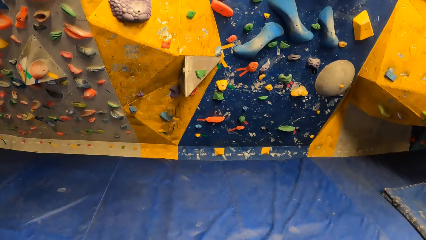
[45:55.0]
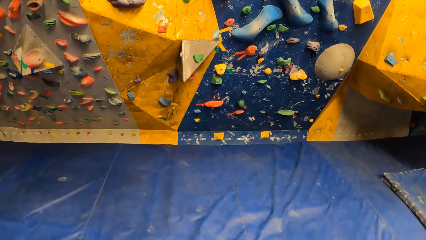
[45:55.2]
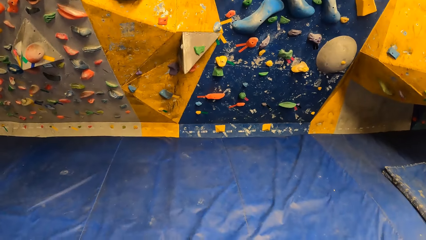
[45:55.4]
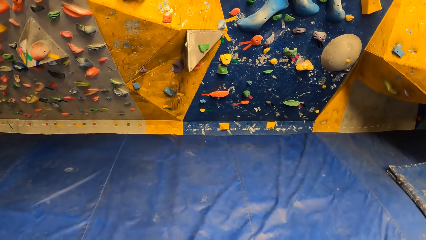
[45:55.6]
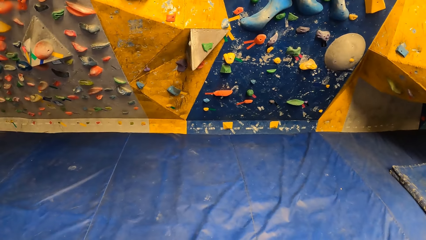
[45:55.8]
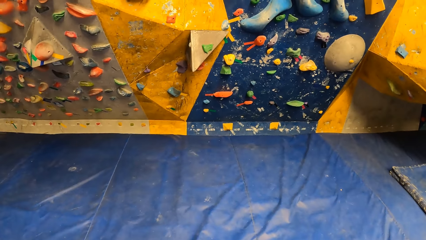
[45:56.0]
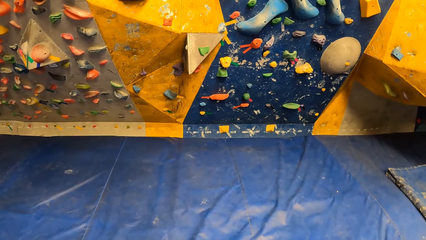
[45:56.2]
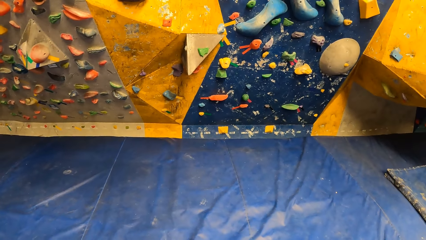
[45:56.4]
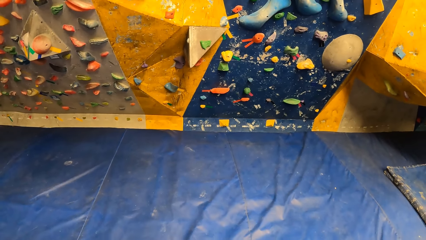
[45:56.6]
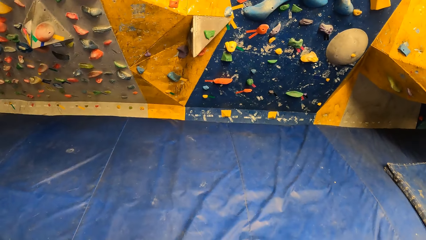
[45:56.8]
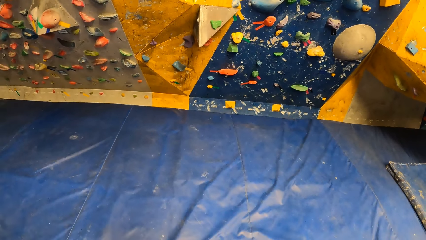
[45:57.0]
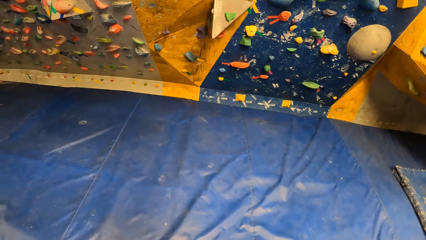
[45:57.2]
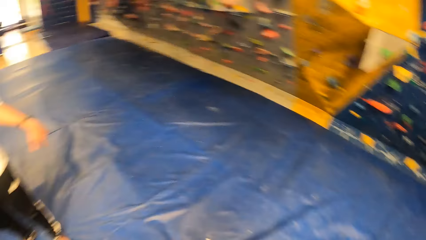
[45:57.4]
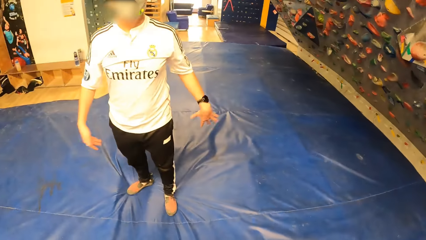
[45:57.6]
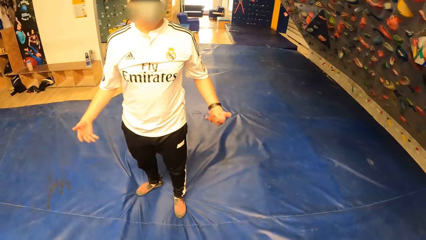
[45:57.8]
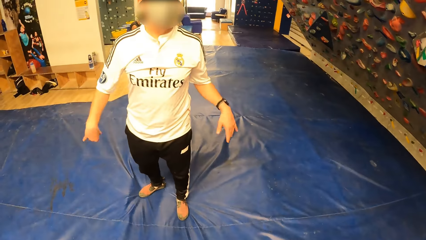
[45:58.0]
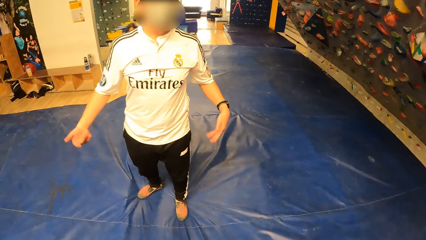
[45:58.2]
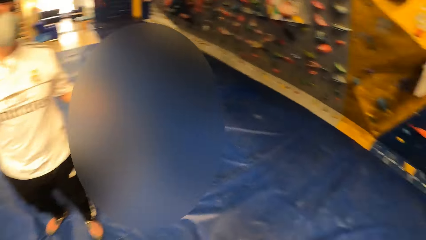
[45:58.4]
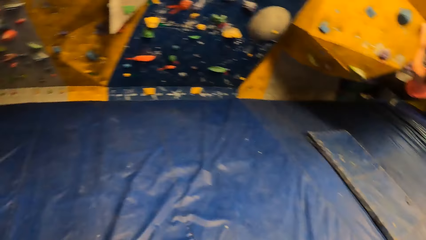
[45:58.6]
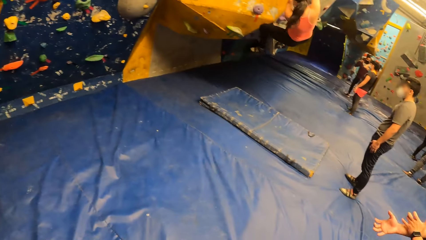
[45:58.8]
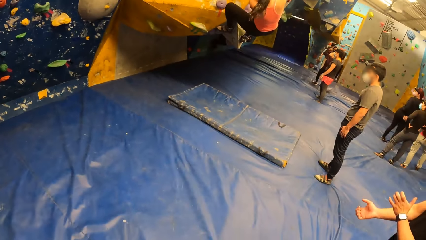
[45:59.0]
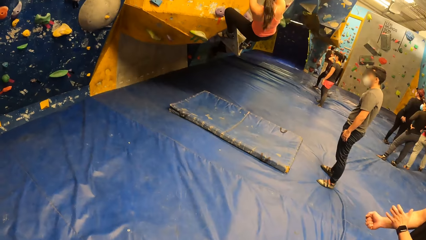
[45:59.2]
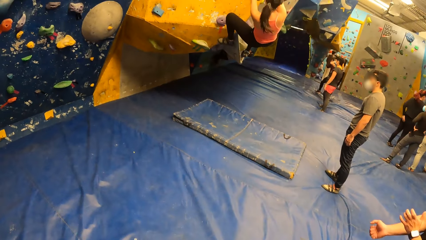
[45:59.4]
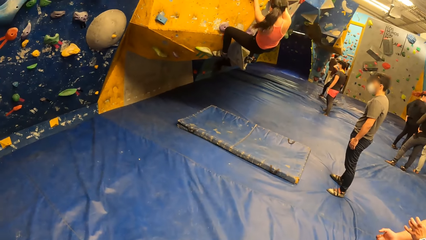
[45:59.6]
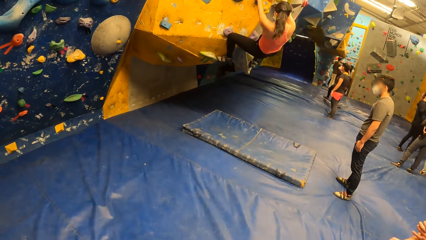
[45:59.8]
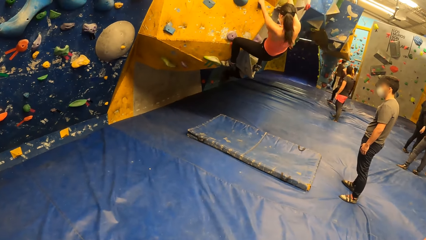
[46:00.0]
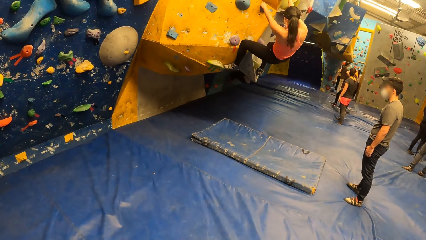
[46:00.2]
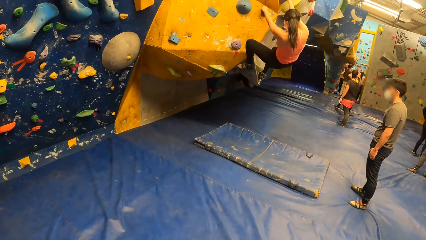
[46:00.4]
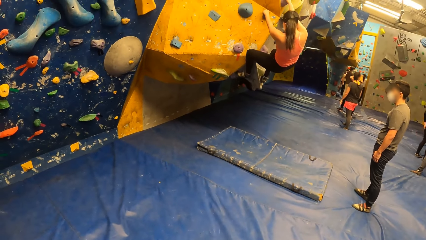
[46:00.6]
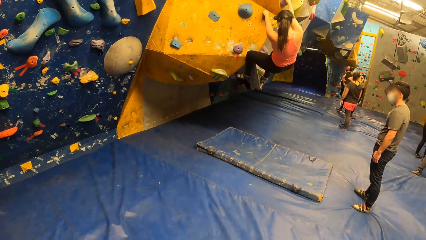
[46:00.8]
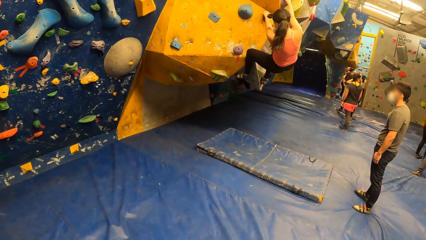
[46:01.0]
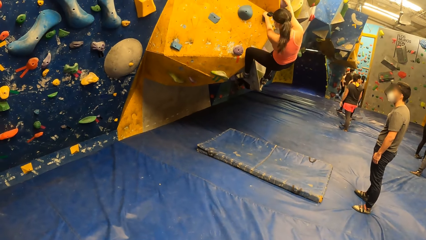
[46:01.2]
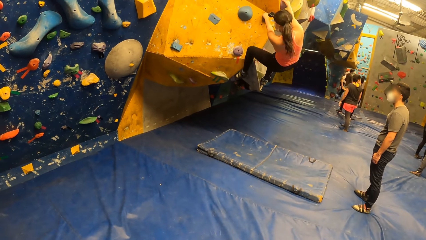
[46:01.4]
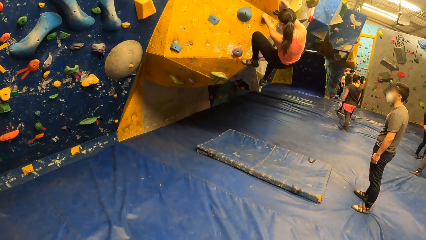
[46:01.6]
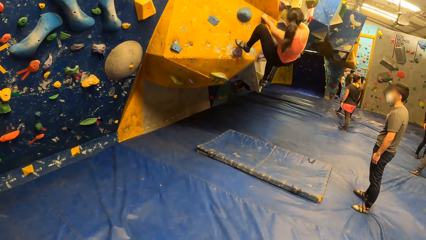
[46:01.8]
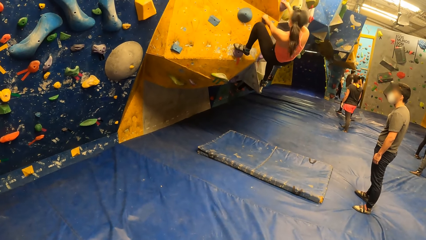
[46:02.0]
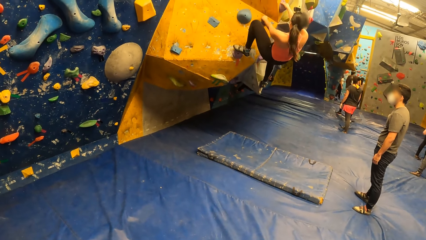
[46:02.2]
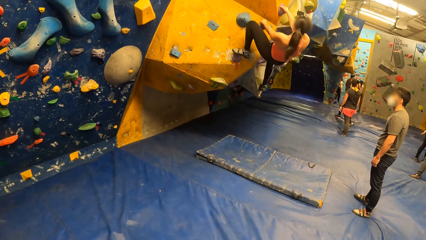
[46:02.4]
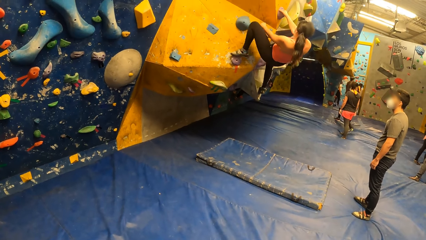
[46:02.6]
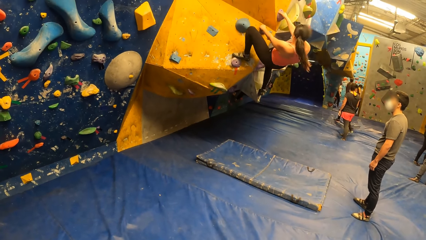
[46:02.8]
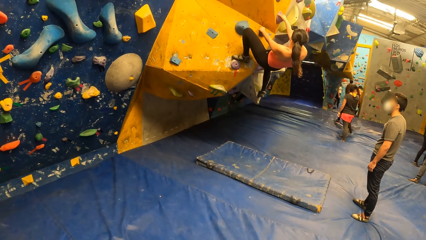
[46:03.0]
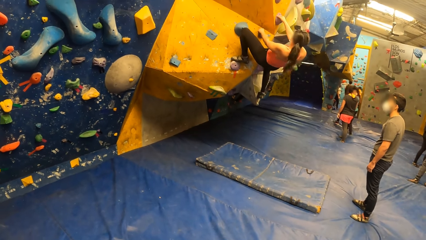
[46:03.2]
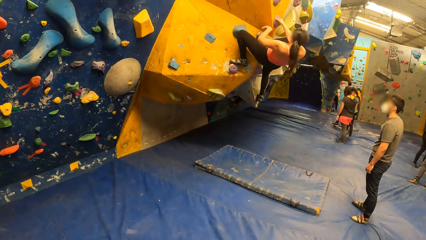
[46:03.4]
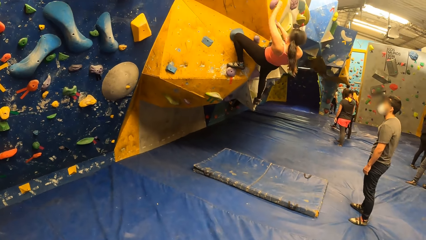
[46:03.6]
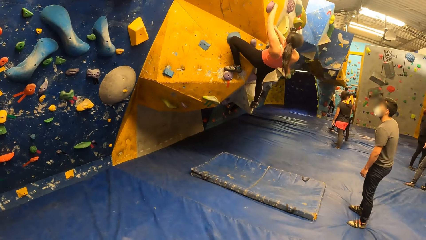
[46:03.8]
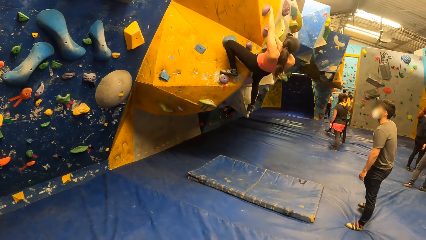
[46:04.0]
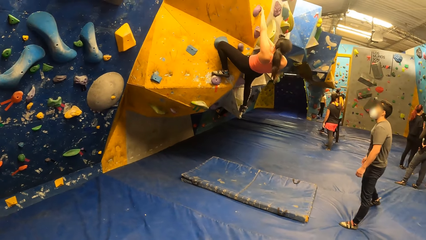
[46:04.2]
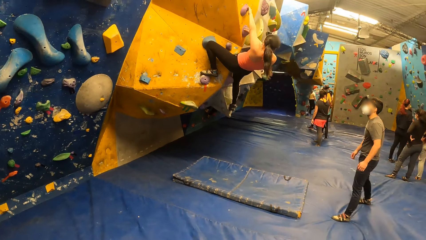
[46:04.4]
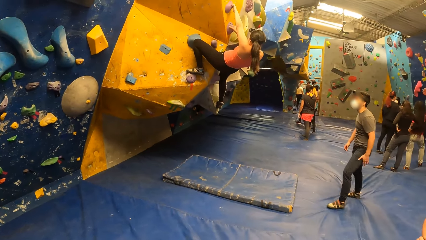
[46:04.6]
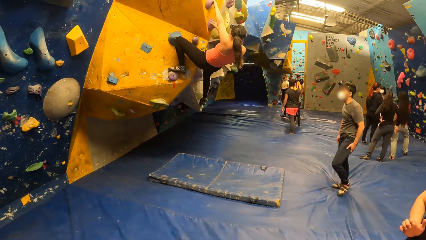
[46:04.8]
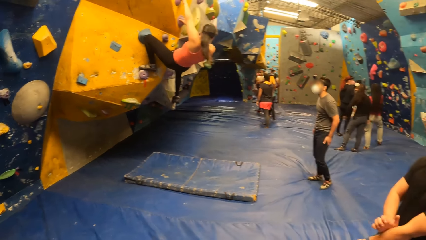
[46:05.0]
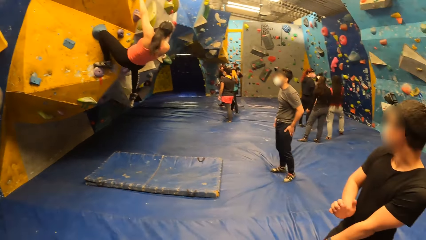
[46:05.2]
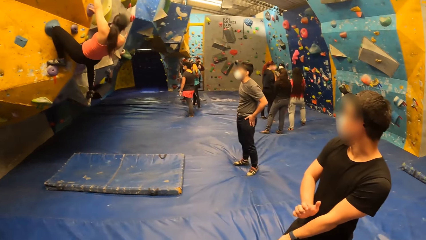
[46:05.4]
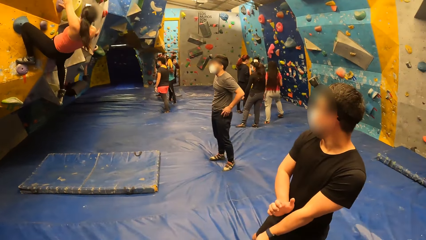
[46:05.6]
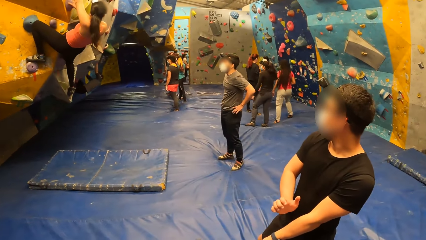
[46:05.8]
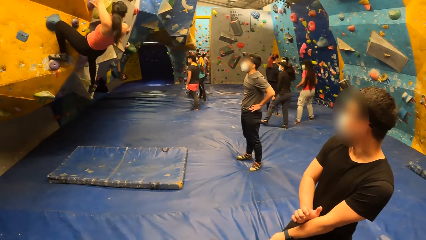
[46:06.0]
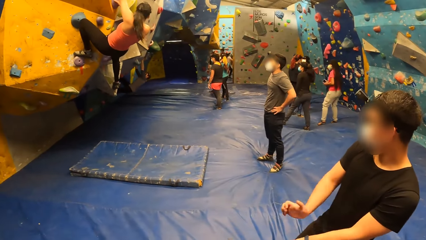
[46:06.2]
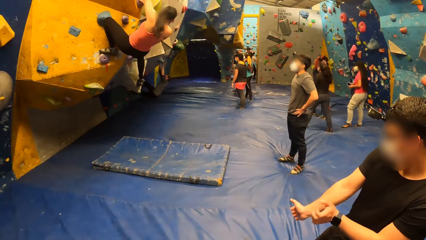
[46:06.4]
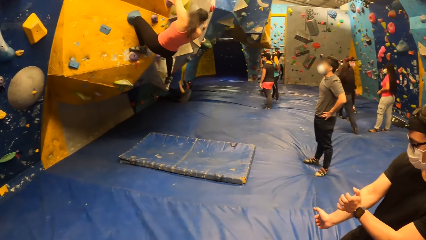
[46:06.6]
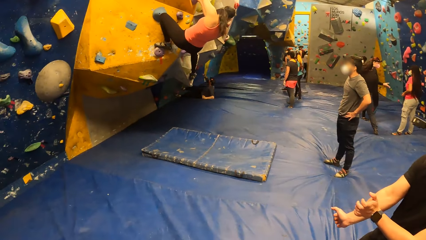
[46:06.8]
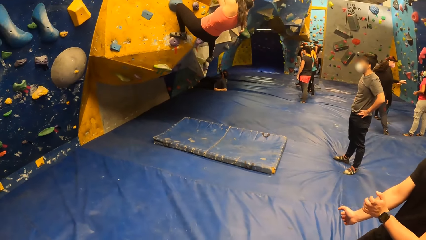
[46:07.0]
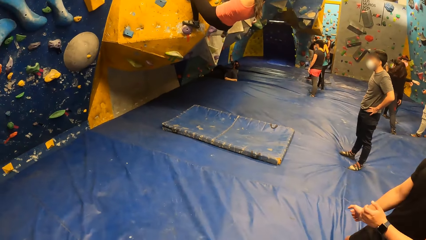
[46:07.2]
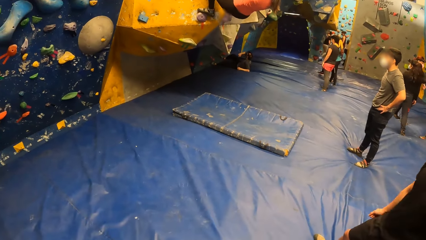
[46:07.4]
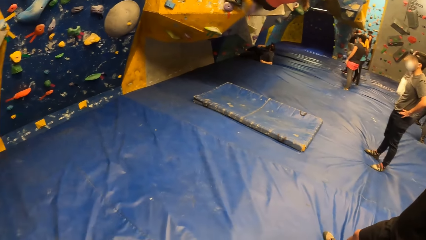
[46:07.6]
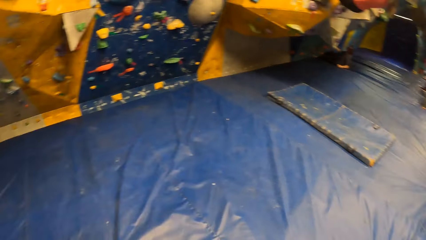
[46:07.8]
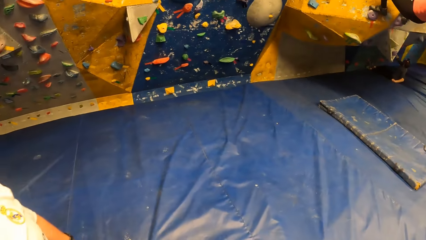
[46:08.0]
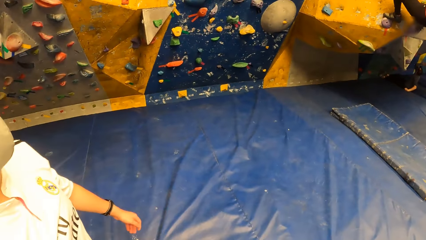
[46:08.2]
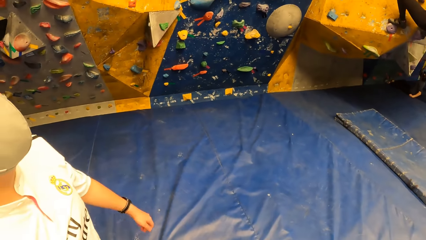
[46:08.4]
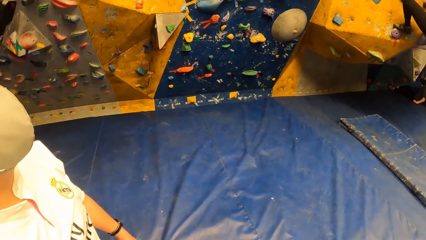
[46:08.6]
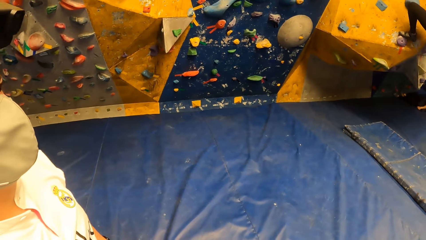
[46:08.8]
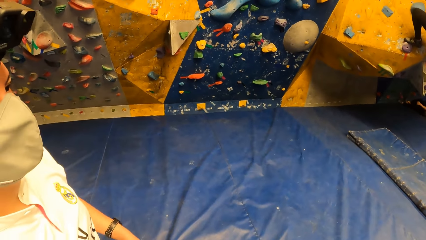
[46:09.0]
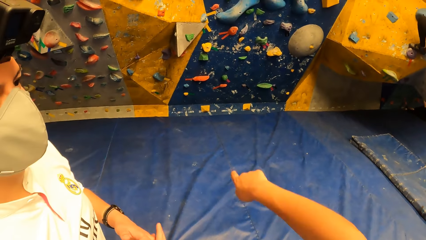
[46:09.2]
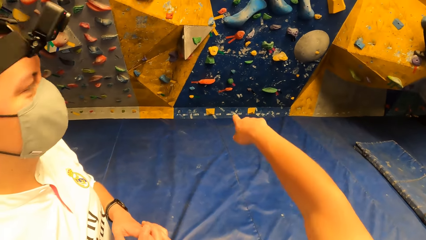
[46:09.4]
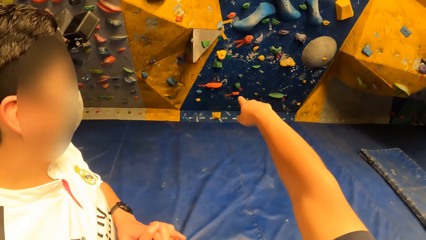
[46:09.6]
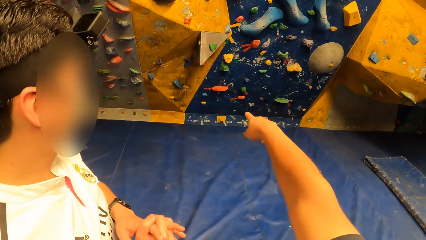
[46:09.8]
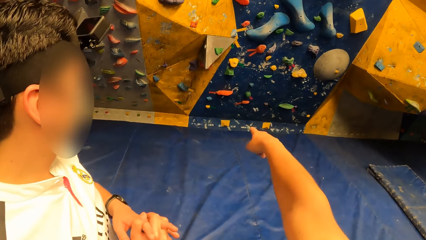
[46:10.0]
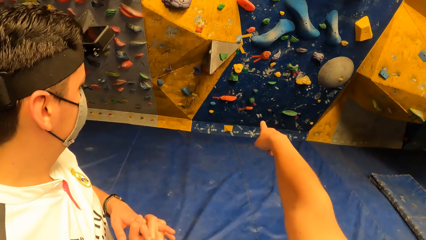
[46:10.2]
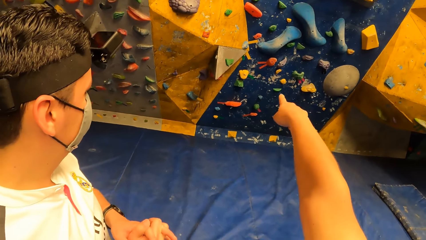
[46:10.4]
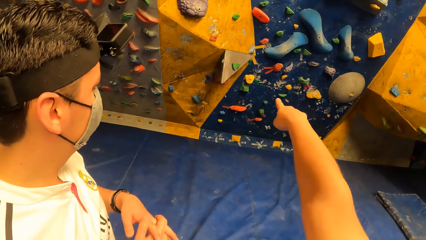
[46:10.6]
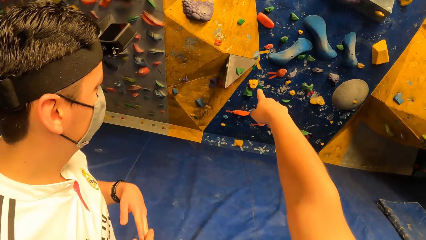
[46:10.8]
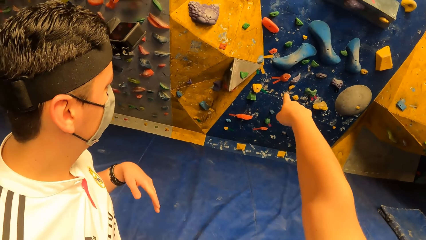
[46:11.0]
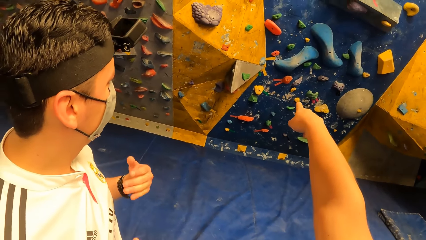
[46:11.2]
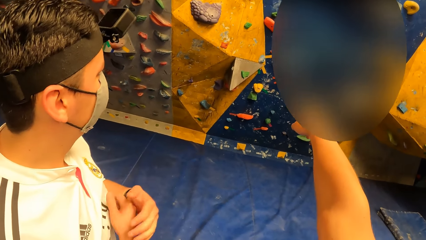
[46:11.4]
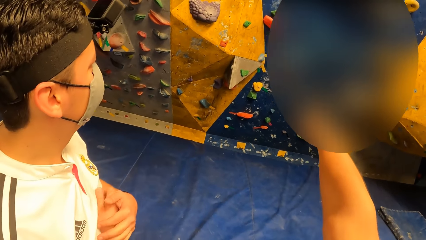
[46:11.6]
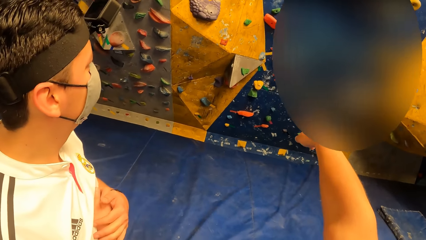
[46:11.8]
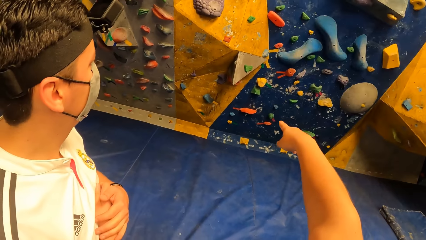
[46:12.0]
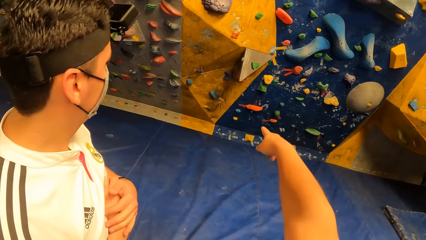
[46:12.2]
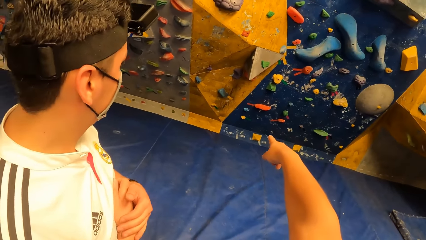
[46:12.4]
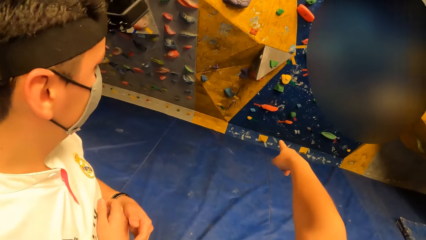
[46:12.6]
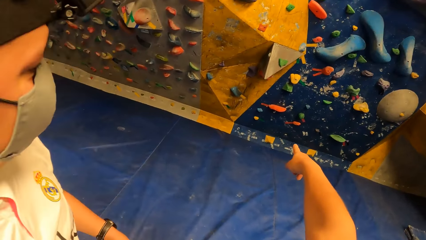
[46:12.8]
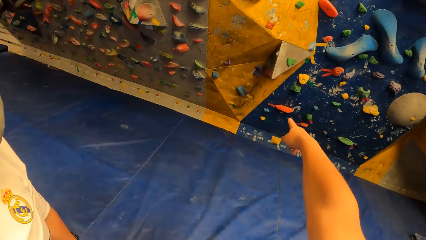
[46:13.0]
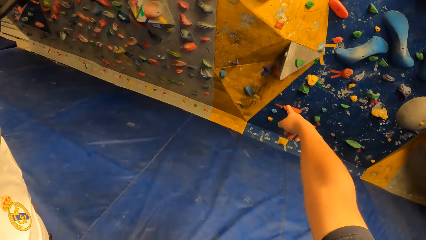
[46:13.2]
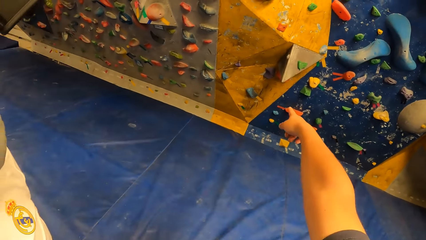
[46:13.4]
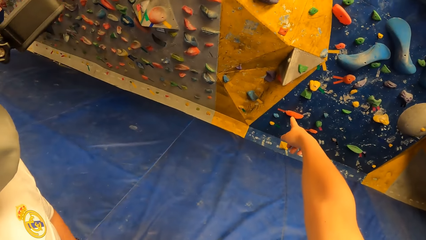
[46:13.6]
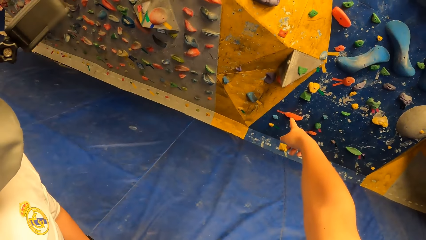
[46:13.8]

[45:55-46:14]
The man shakes his hands. A woman climbs the bouldering wall. The camera wearer looks on the woman. Another man hits his left arm with his right hand. The camera wearer points his finger towards the bouldering wall. He converses with a man.
